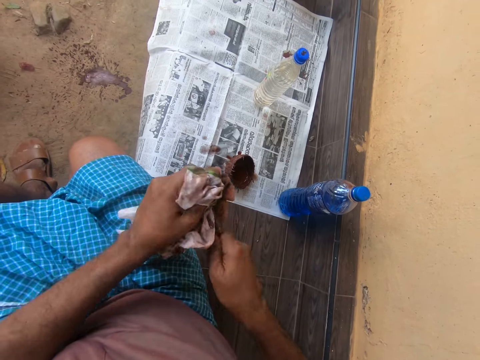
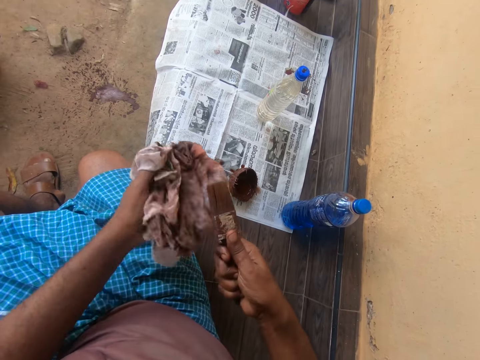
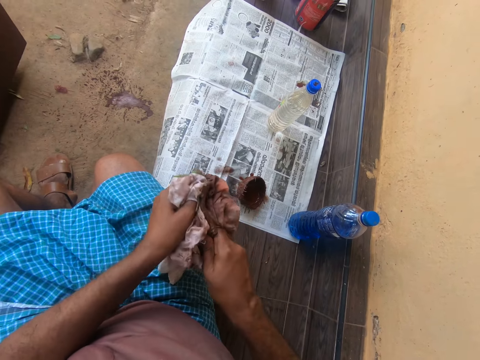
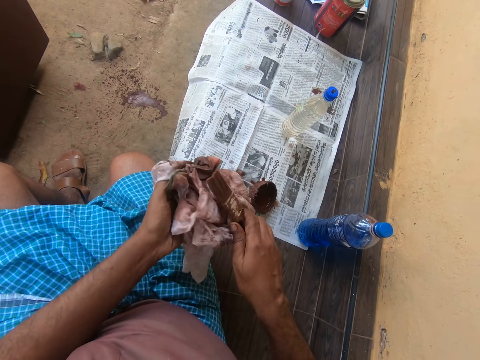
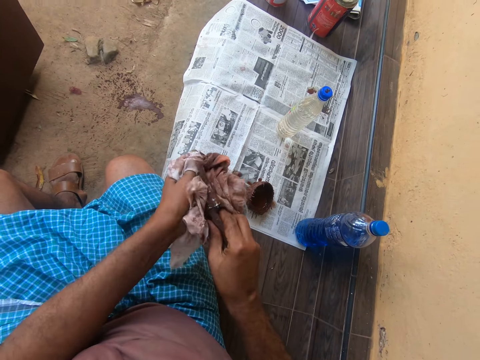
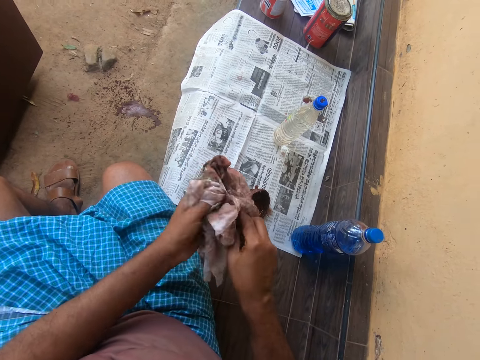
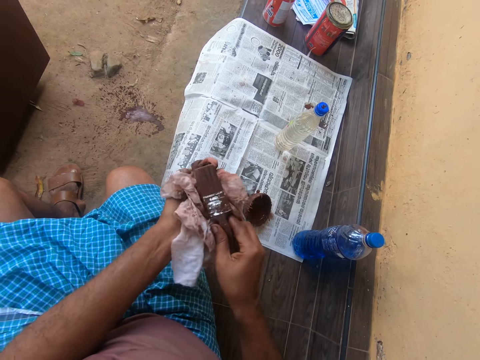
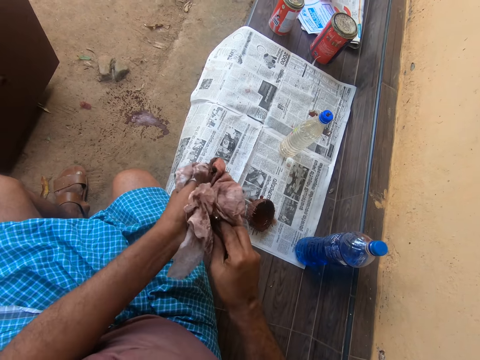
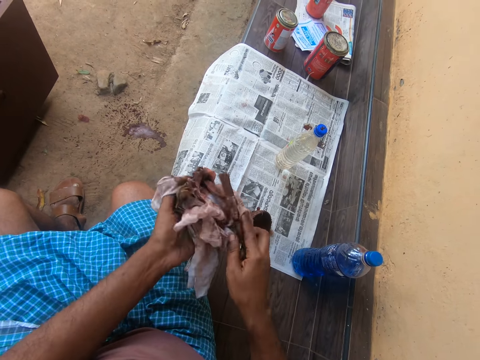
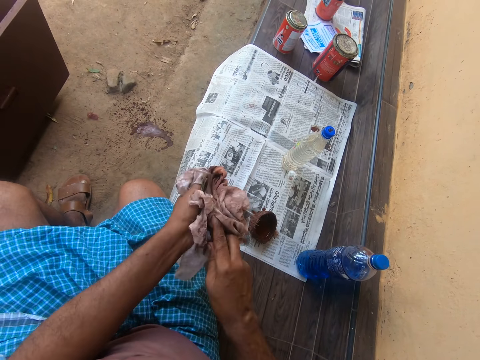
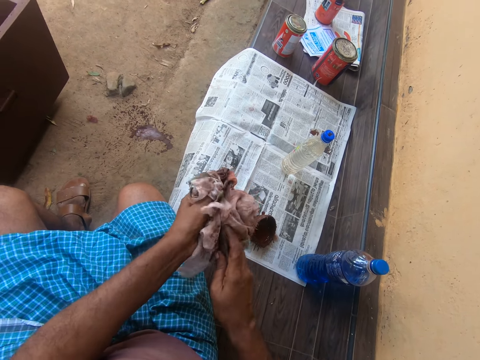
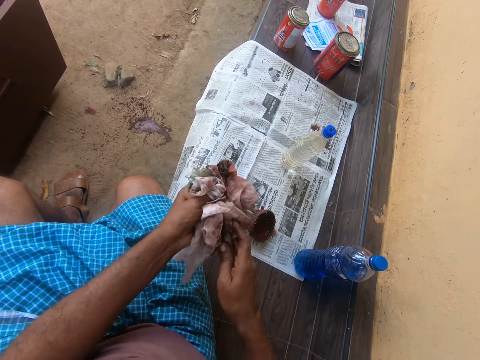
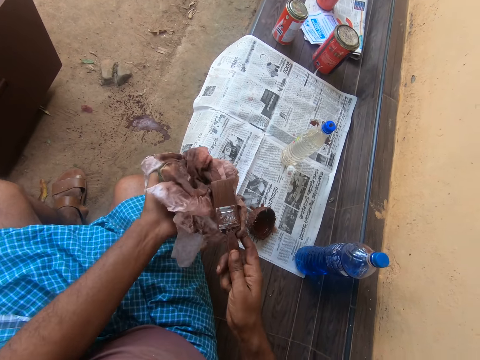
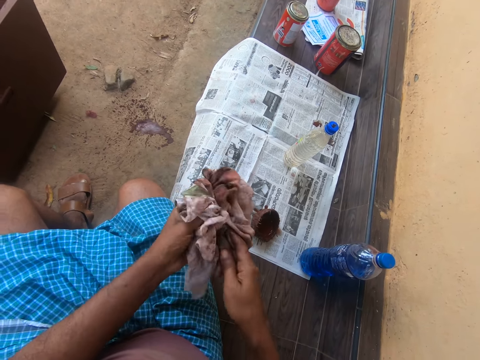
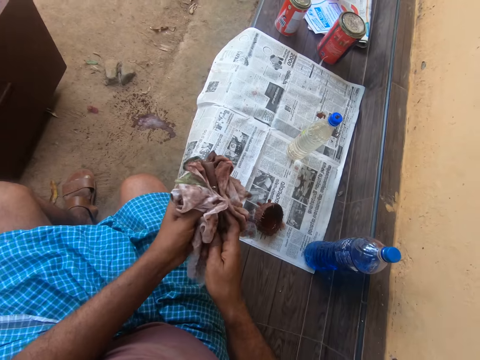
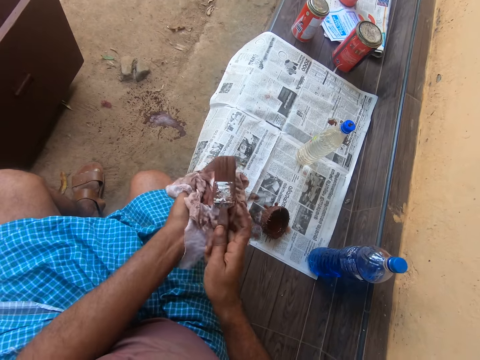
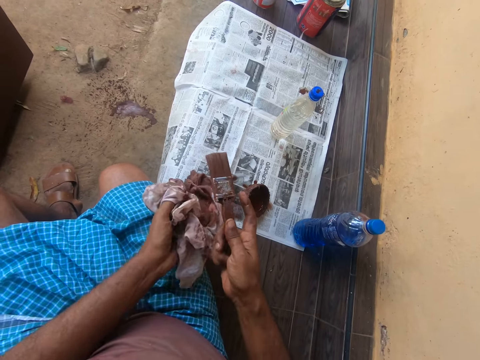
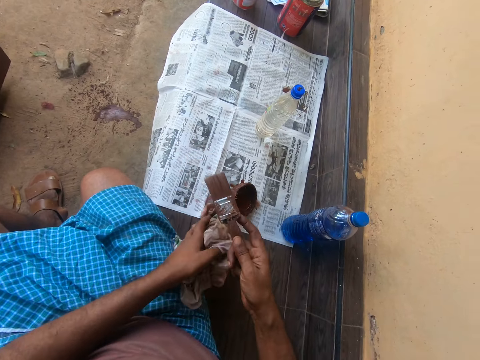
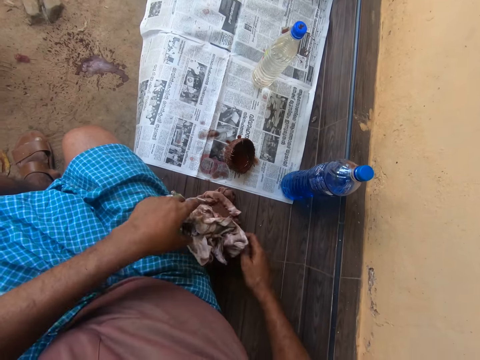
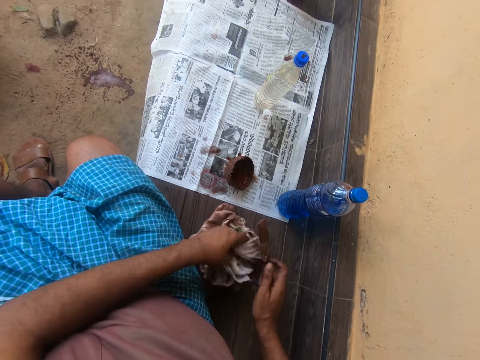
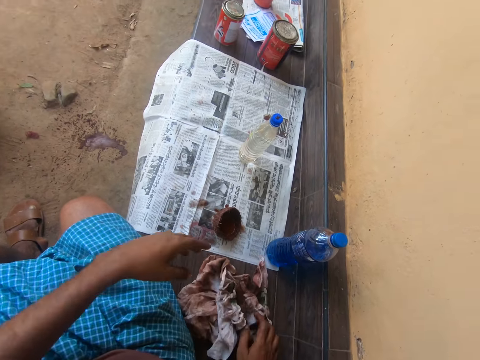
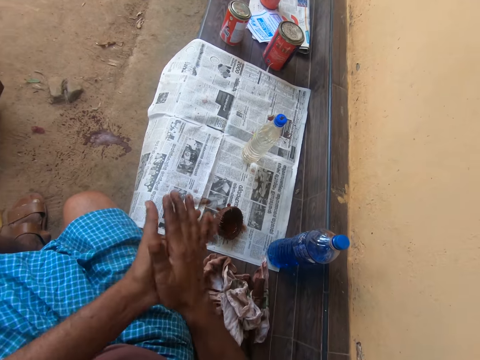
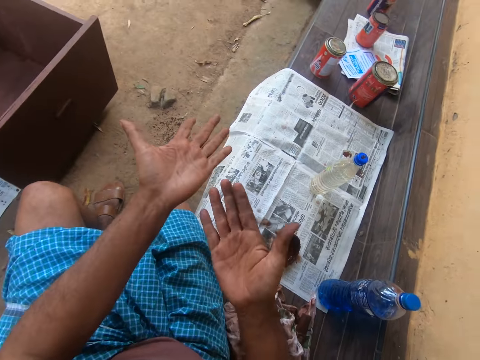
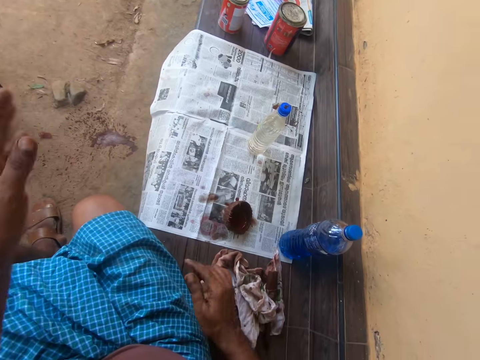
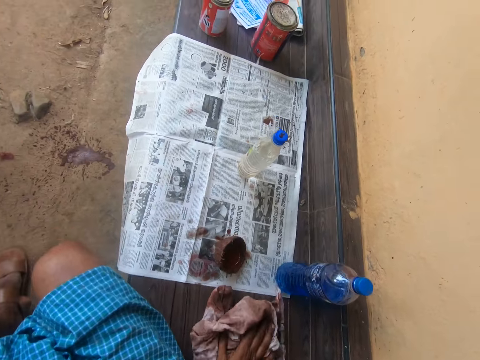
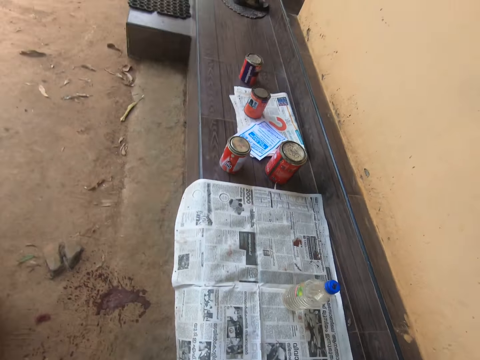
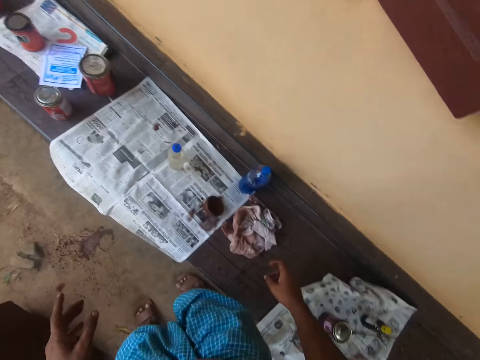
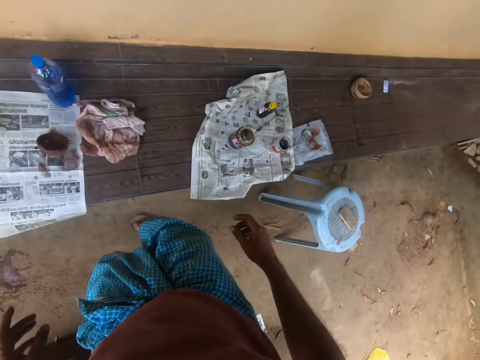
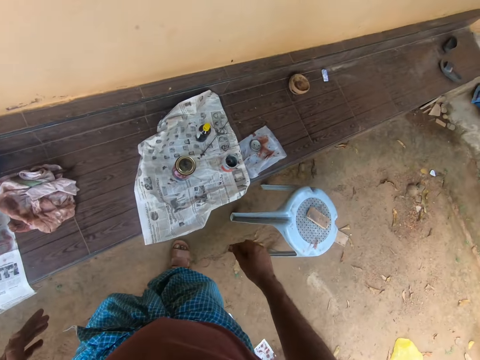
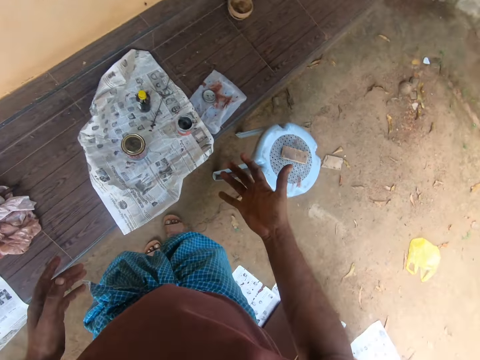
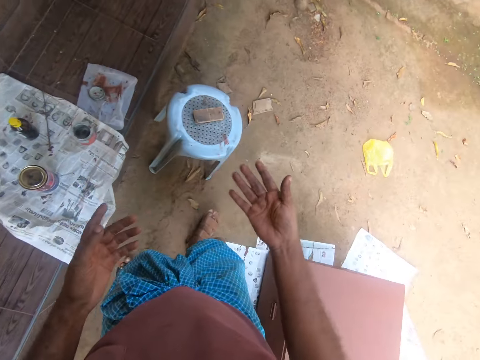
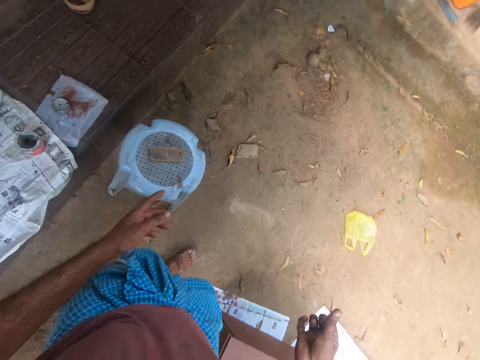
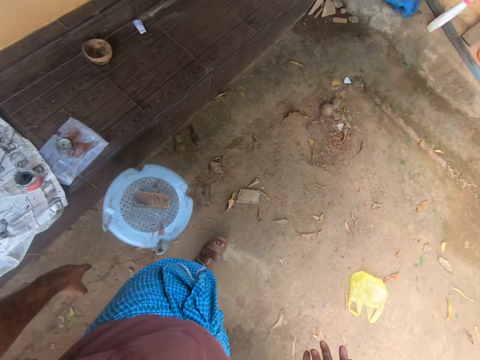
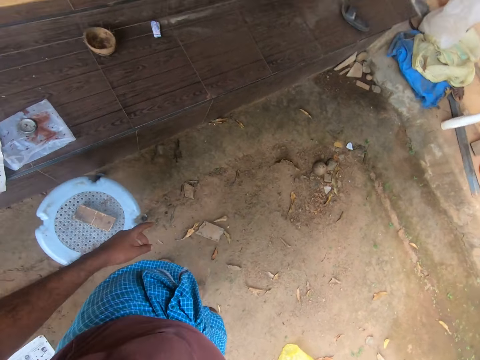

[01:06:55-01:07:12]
The camera wearer drops the cloth on the bench. He puts the brush down, lifts the brush, moves the piece of cloth, and drops the brush on the cloth on the bench. He rubs his hands together, looks at the hands, and stands to his feet. He touches the piece of cloth and steps forward.

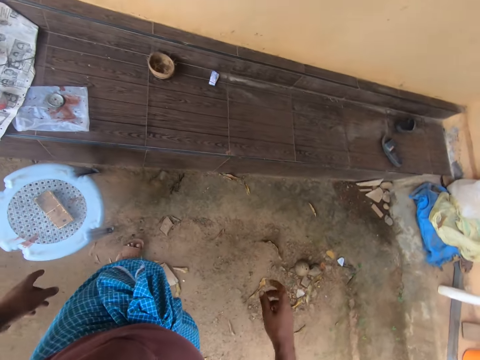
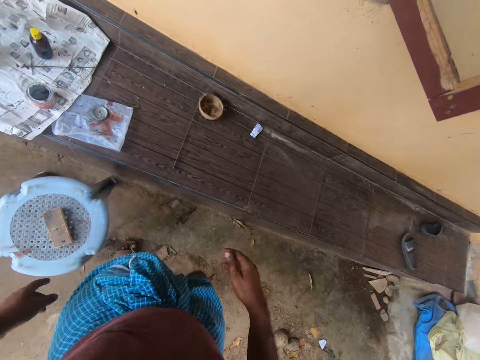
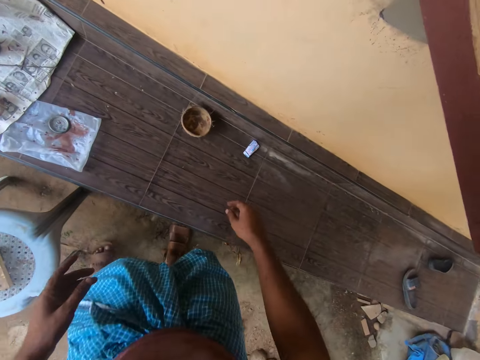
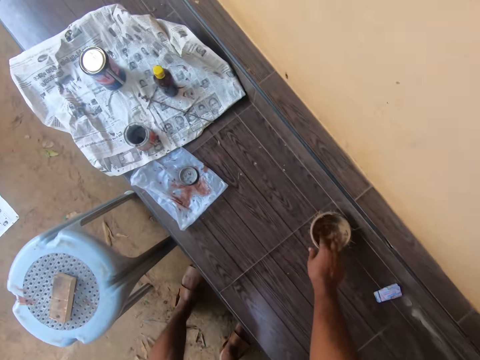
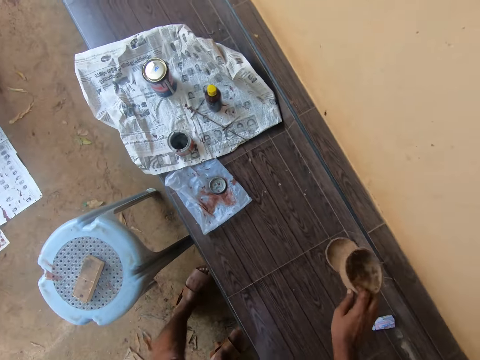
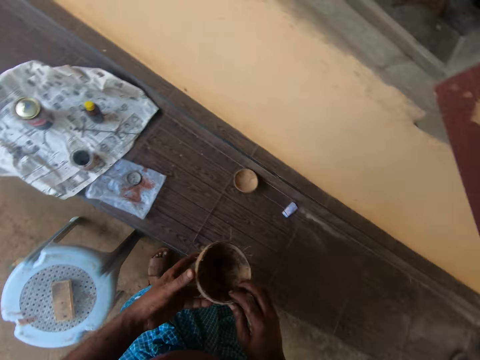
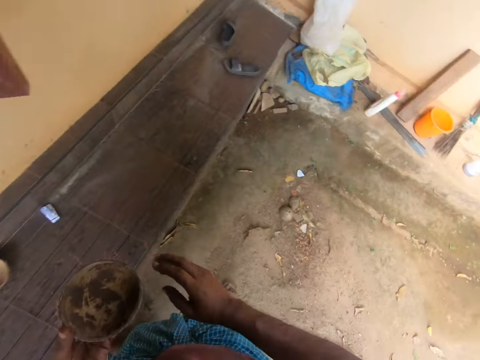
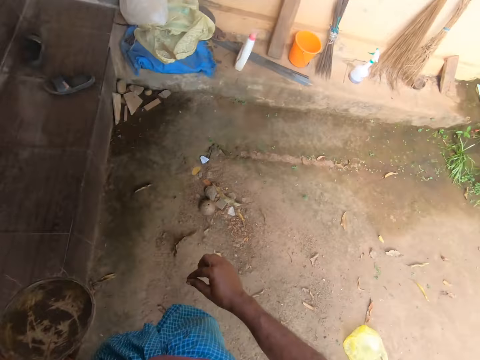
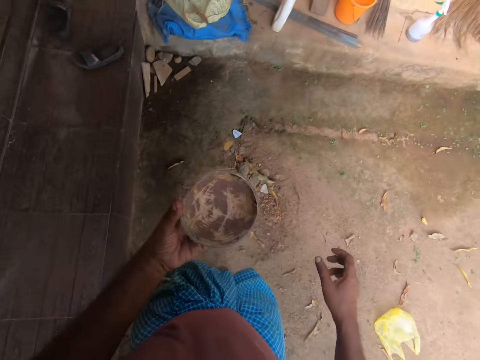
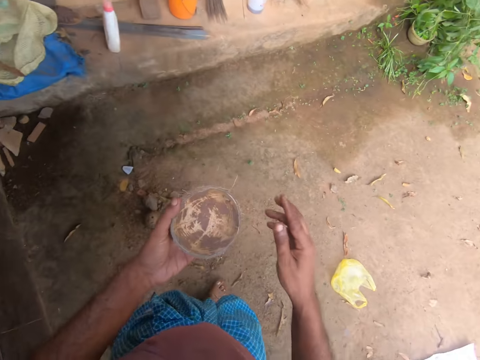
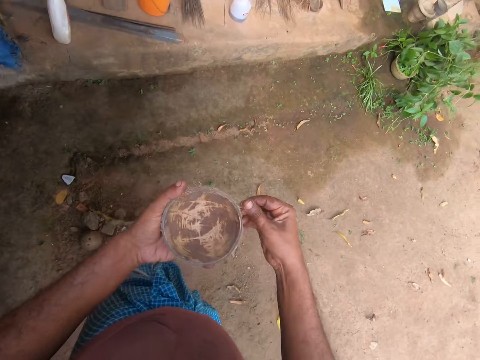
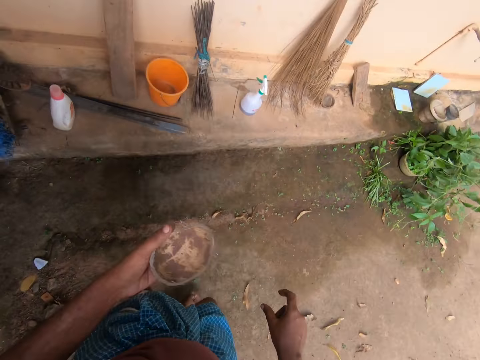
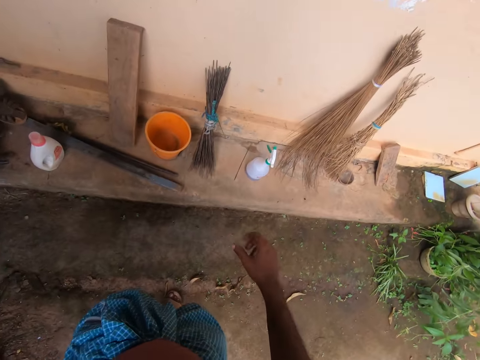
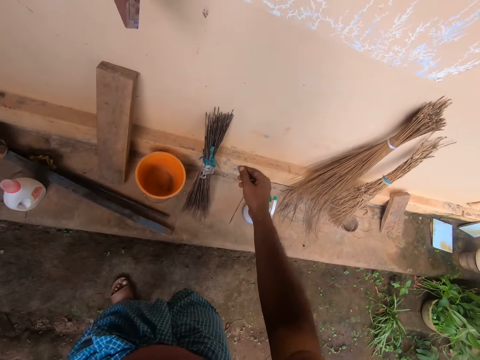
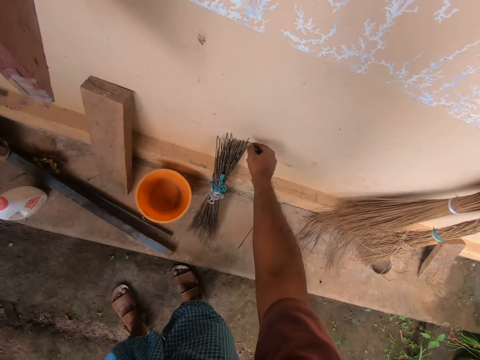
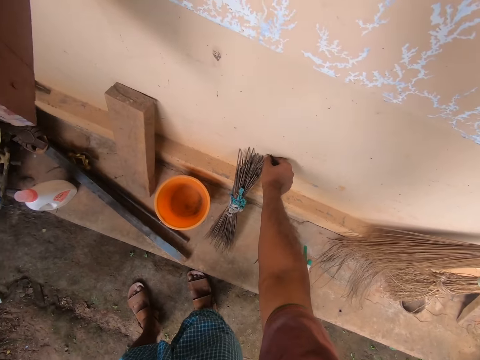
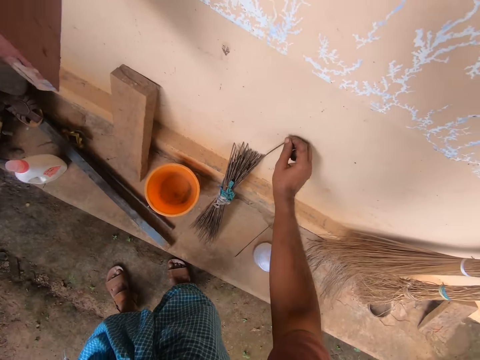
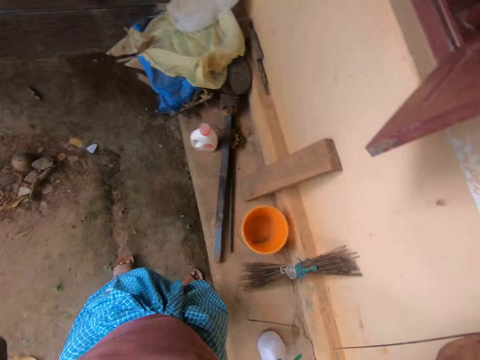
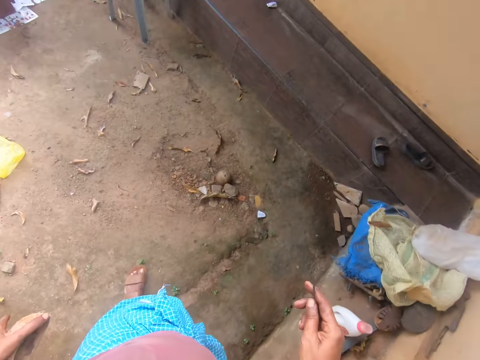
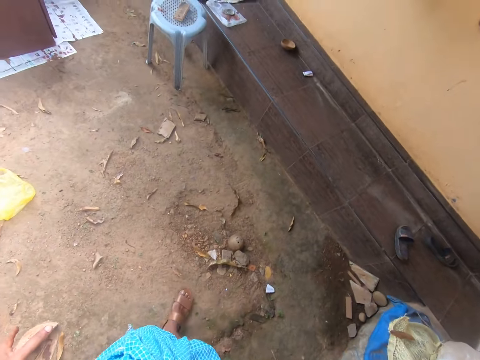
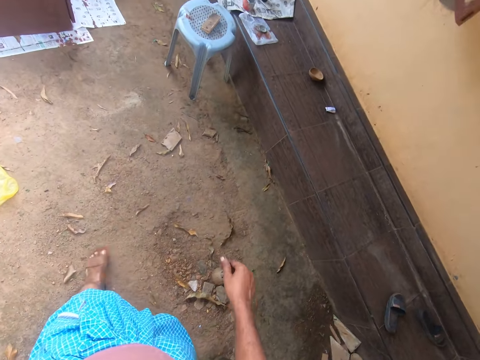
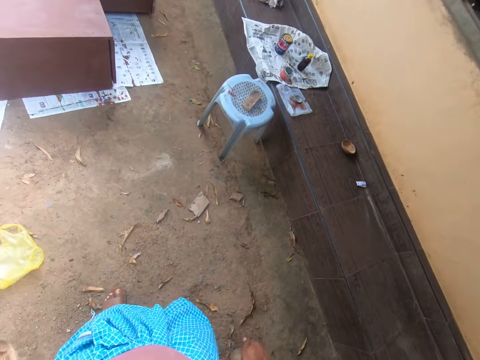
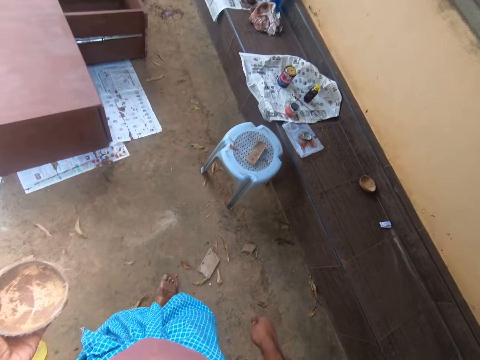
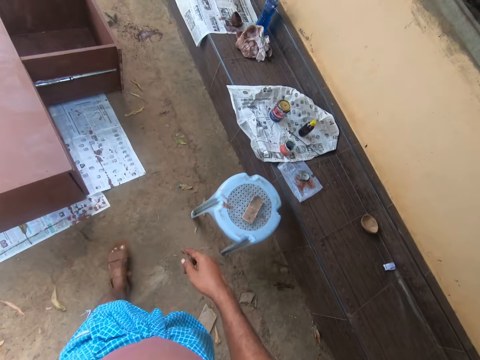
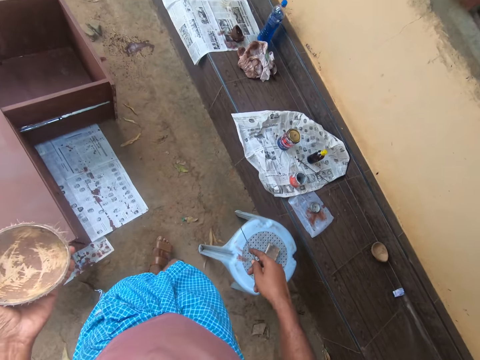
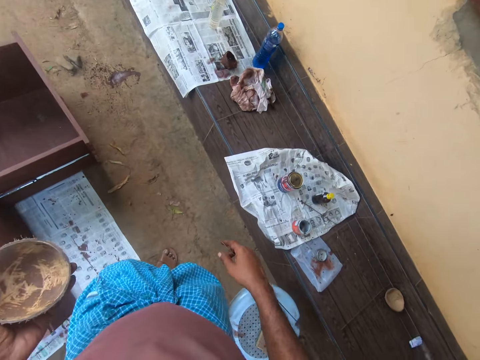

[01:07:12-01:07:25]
The camera wearer picks up a wooden bowl or coconut shell on the bench. They pass the coconut shell to the left hand, walk in the compound, and touch the coconut shell. They pick up a broomstick from a bundle, step forward, and converse with a woman.
